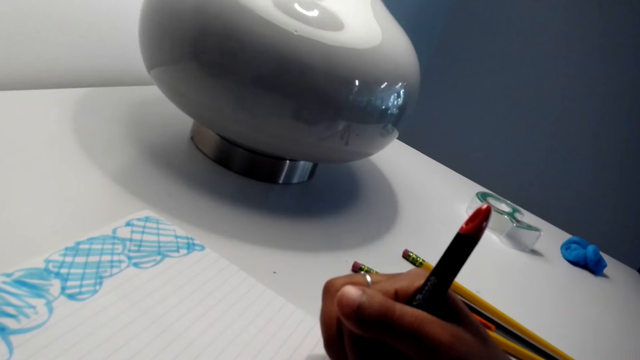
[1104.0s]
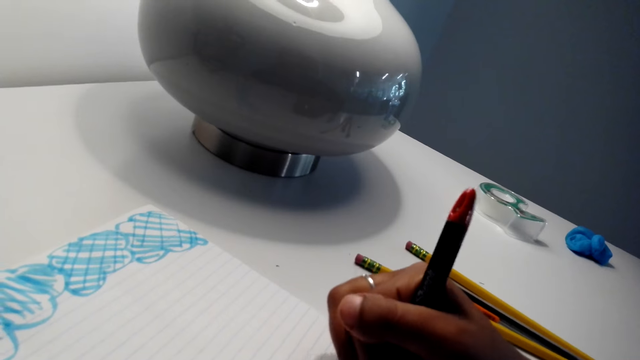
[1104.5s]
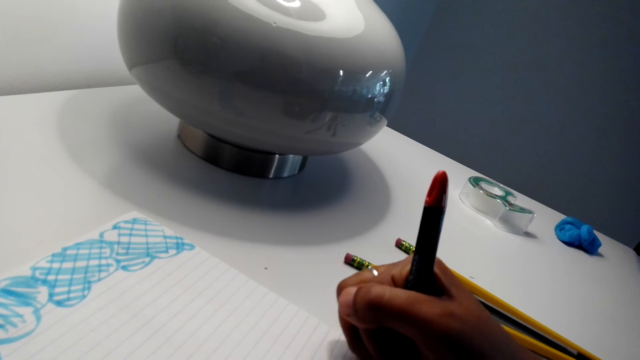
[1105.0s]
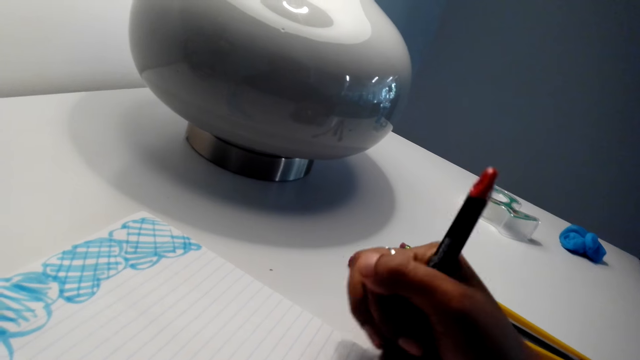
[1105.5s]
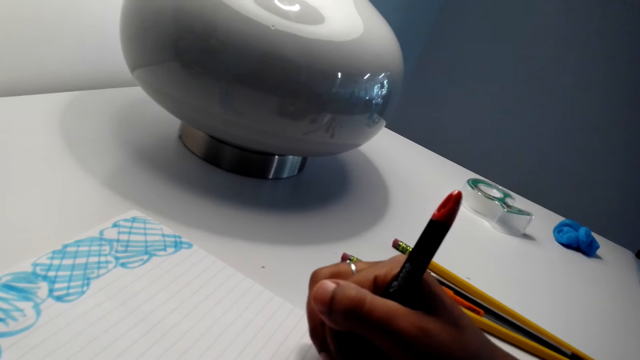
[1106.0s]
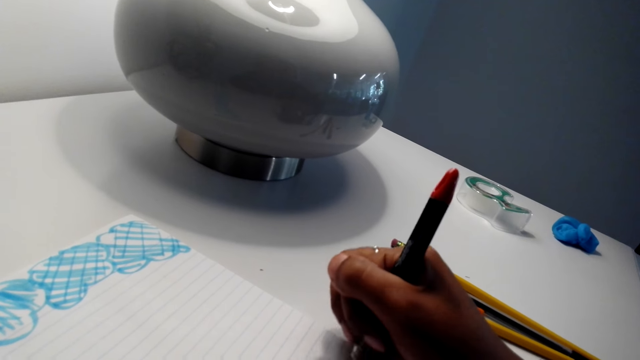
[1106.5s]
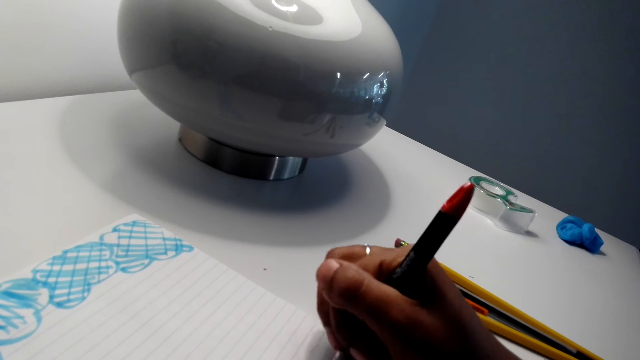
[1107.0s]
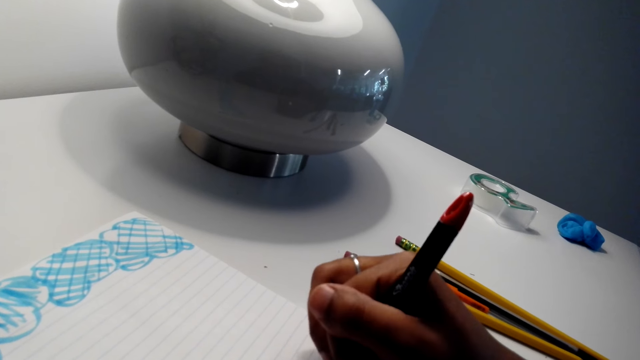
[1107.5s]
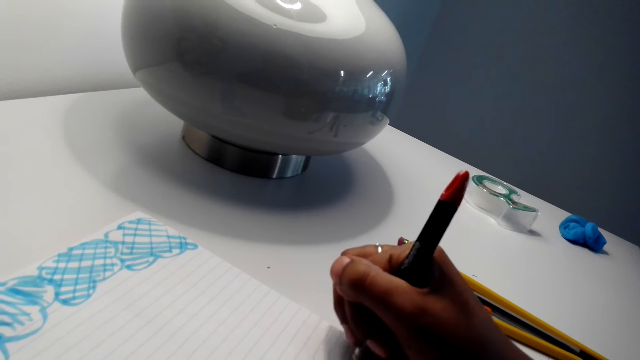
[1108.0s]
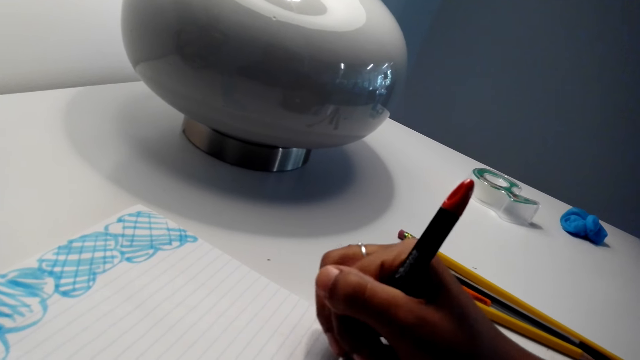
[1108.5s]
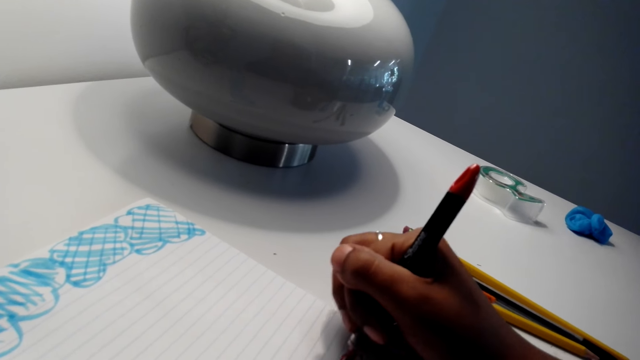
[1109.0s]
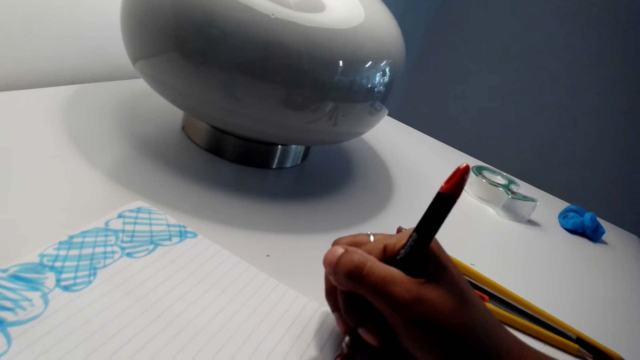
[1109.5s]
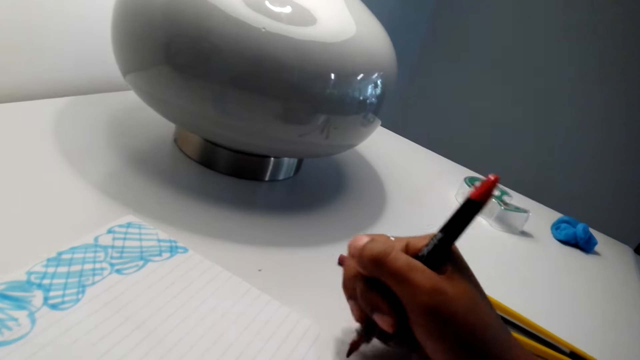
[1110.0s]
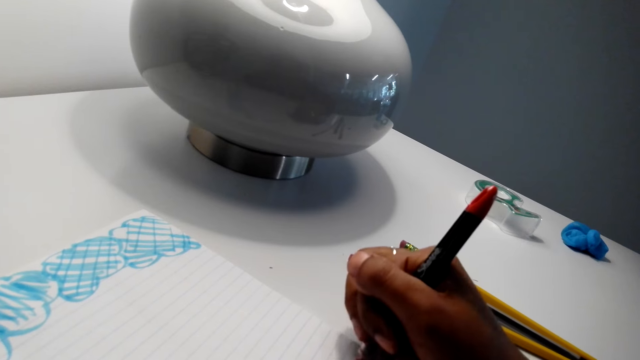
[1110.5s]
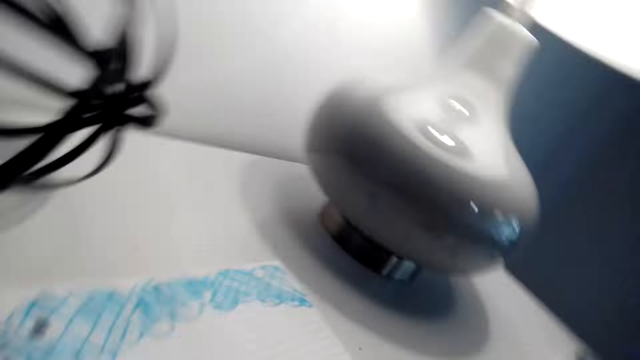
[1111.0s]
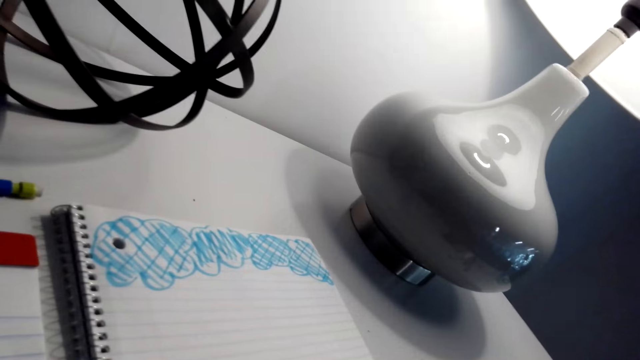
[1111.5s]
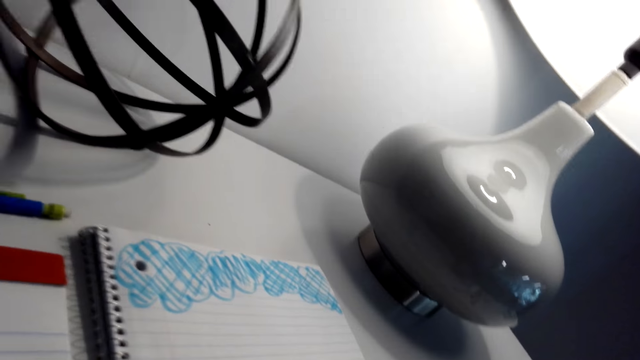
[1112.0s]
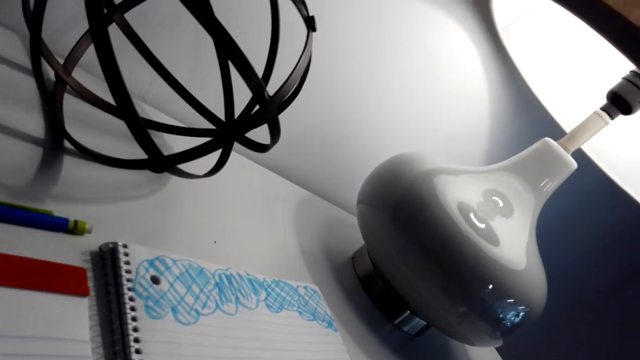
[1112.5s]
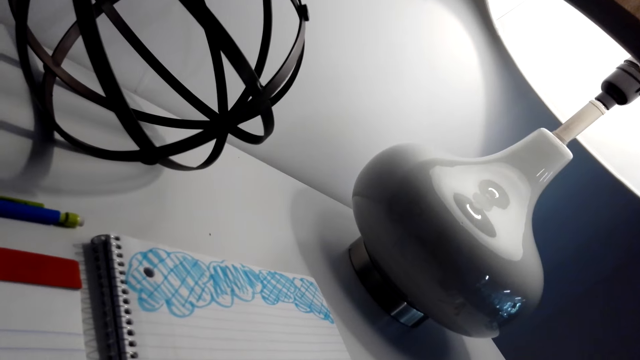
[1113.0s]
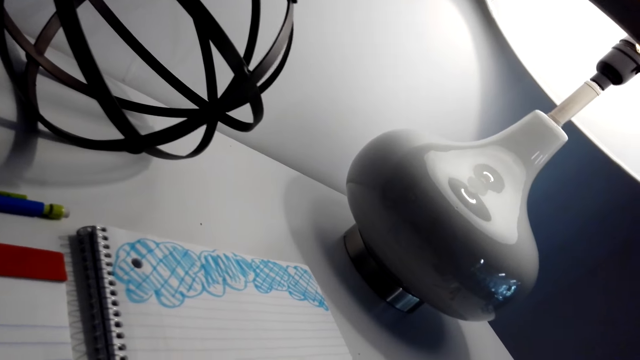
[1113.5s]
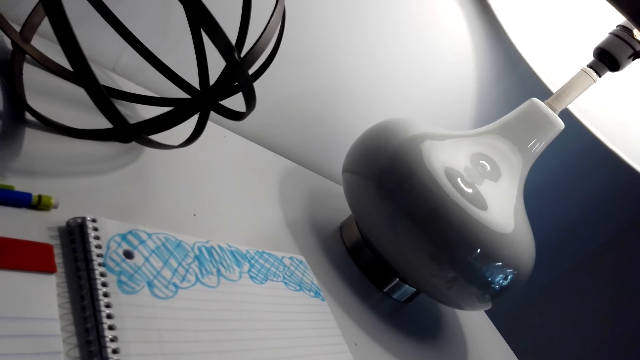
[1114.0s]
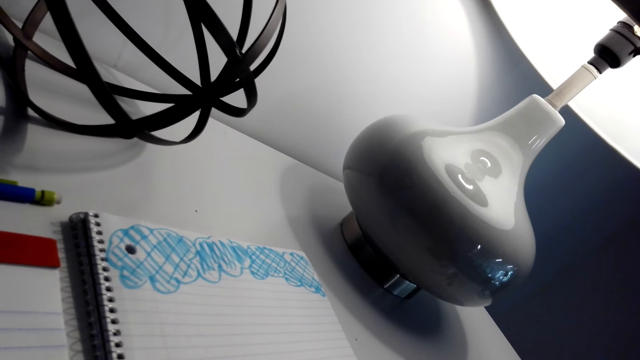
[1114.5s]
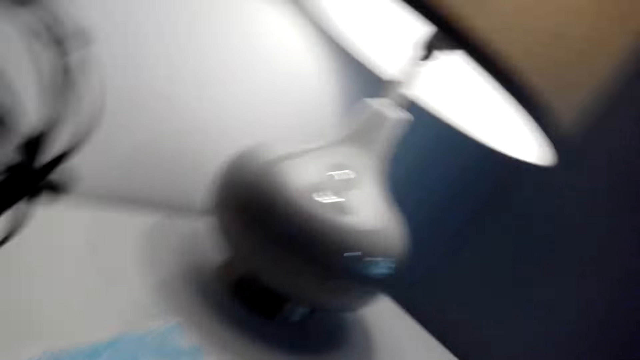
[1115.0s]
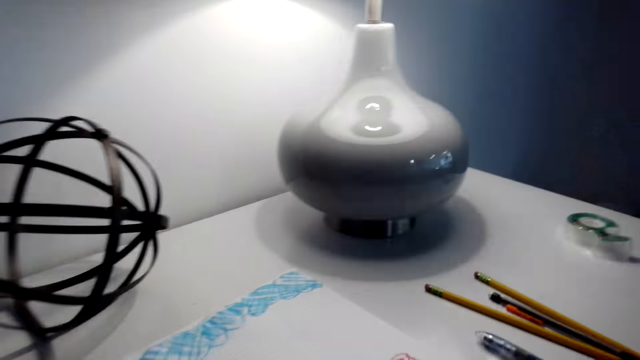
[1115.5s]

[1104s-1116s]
The camera wearer moves his head. He looks around.

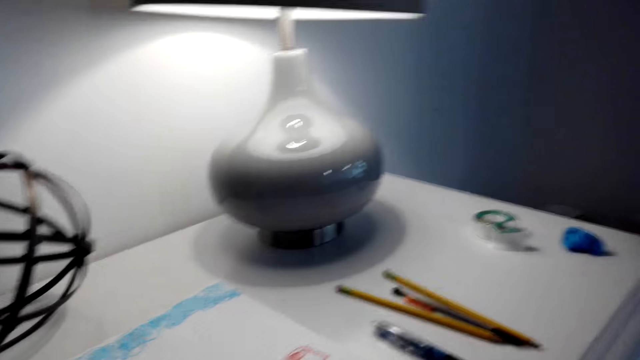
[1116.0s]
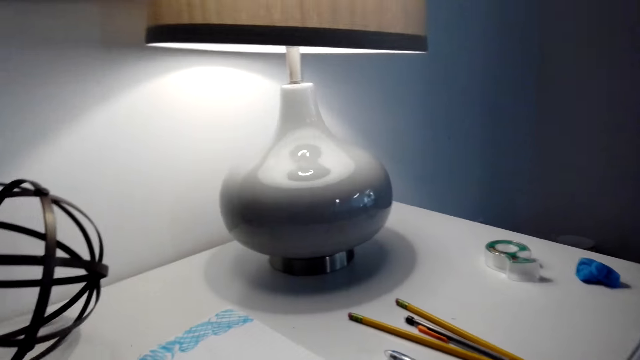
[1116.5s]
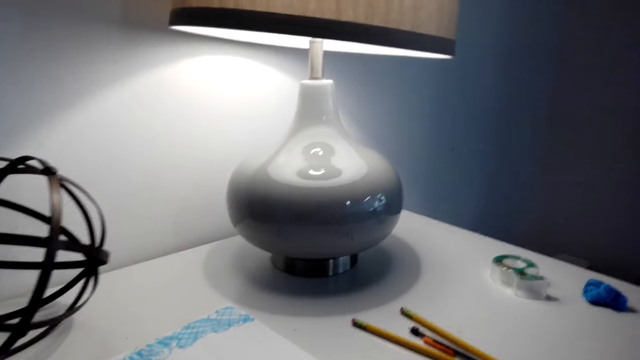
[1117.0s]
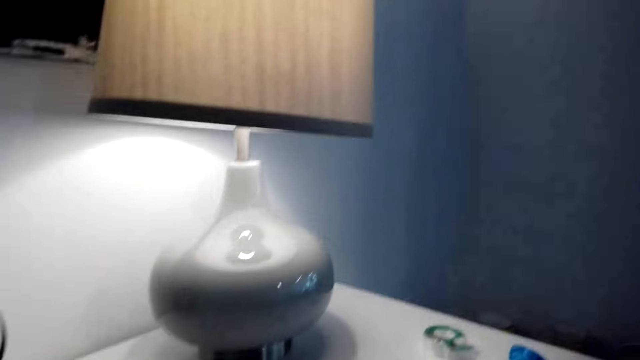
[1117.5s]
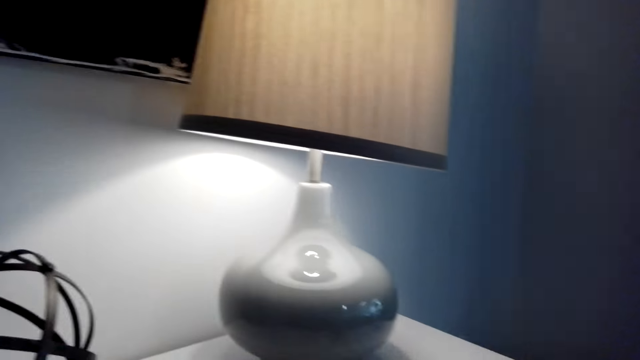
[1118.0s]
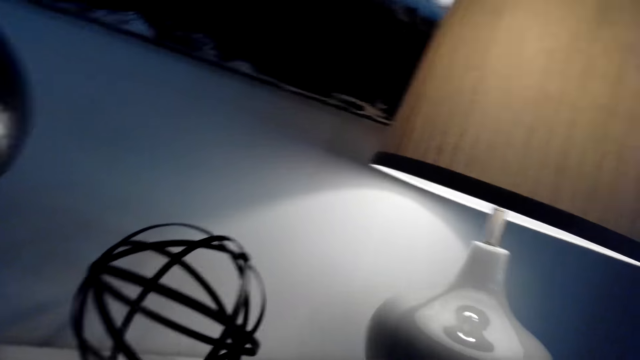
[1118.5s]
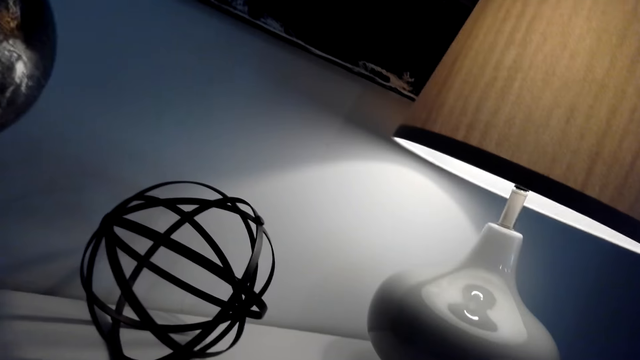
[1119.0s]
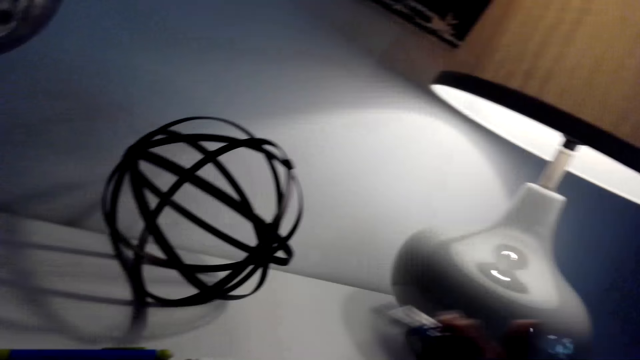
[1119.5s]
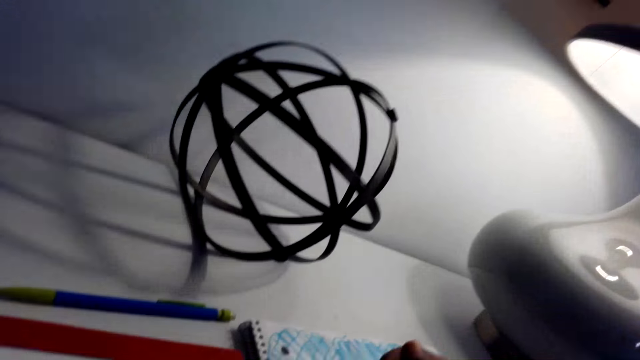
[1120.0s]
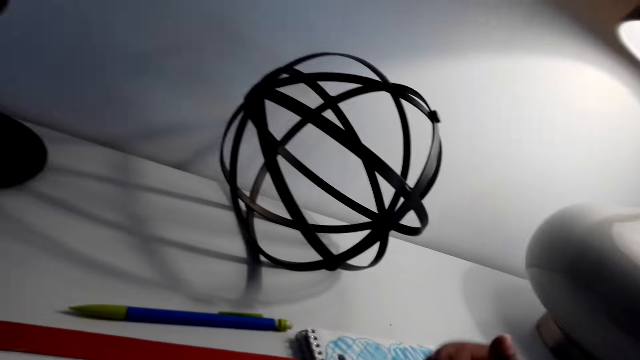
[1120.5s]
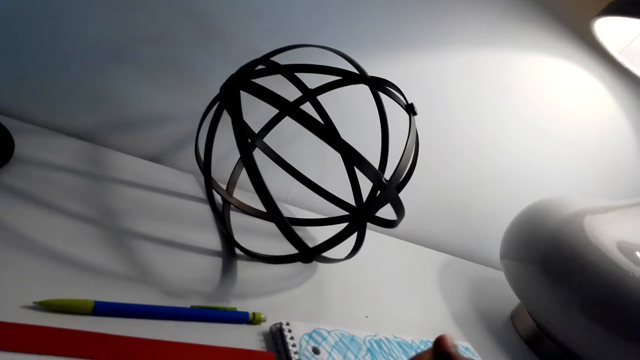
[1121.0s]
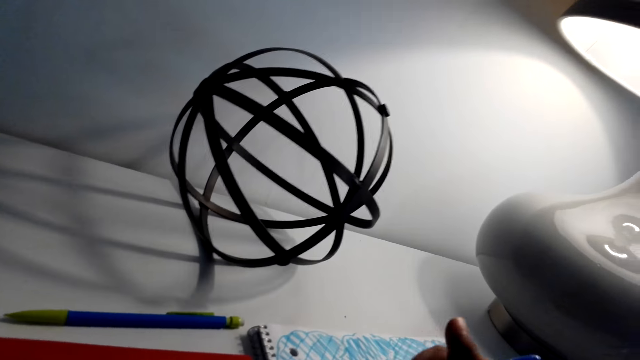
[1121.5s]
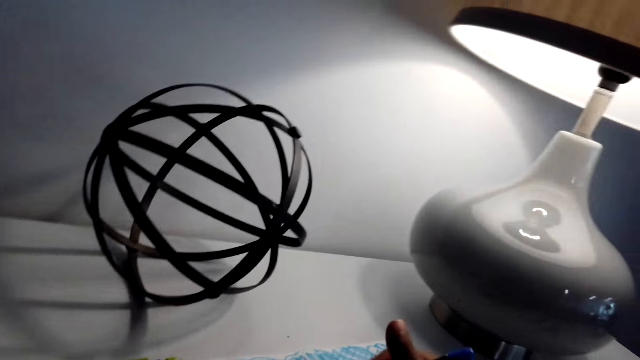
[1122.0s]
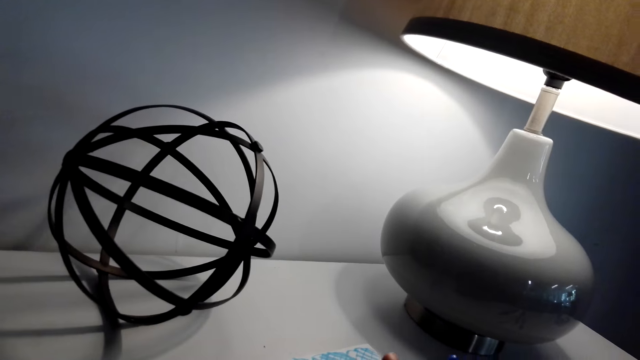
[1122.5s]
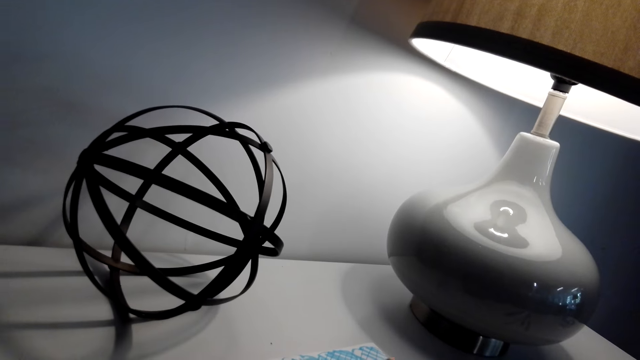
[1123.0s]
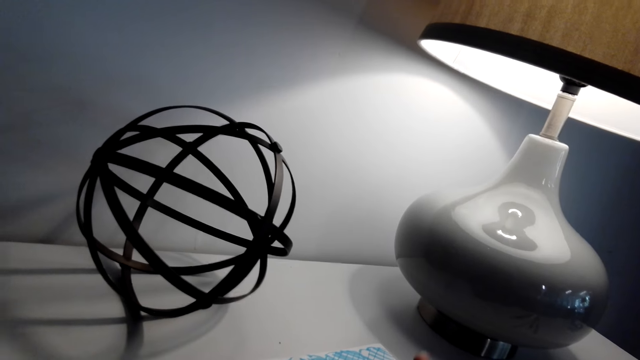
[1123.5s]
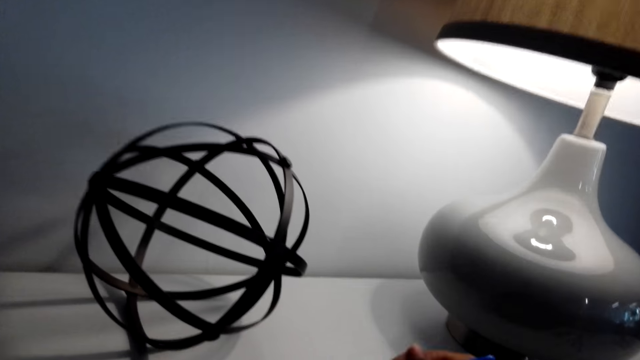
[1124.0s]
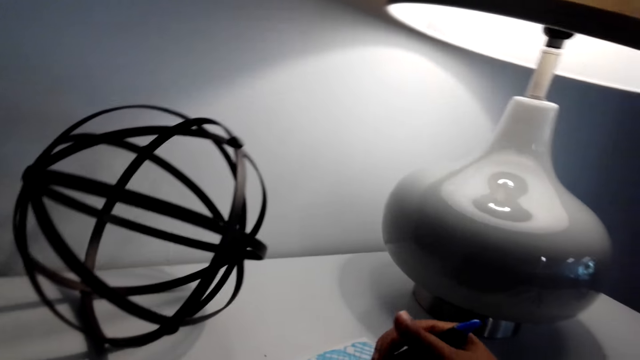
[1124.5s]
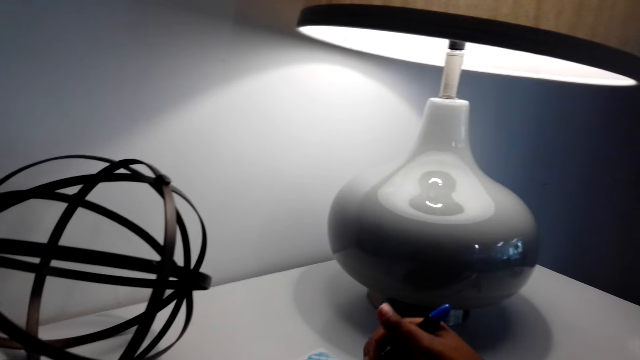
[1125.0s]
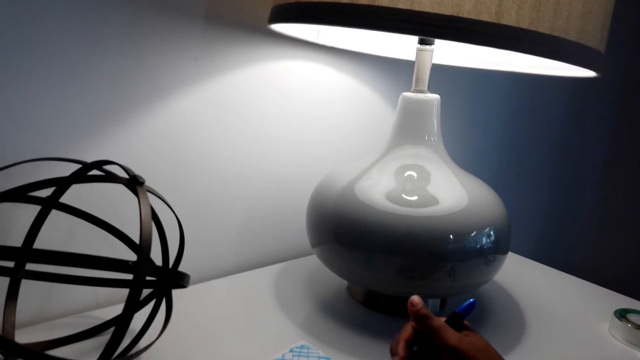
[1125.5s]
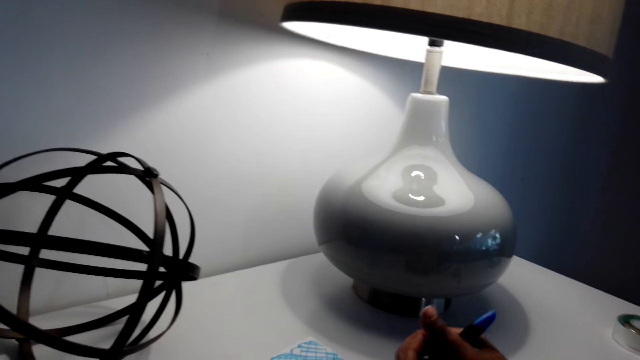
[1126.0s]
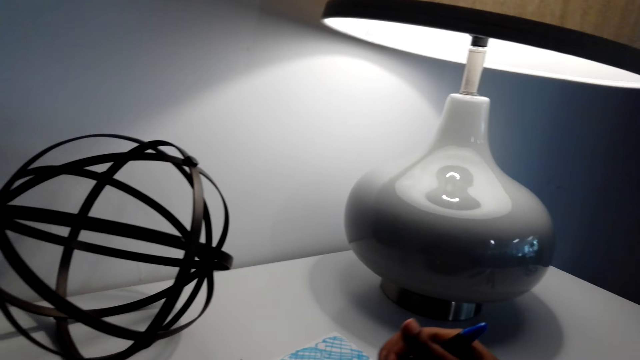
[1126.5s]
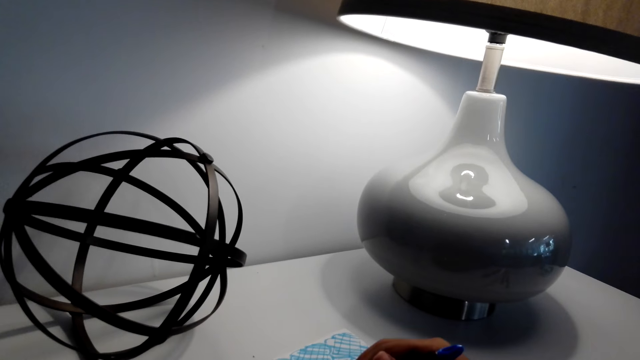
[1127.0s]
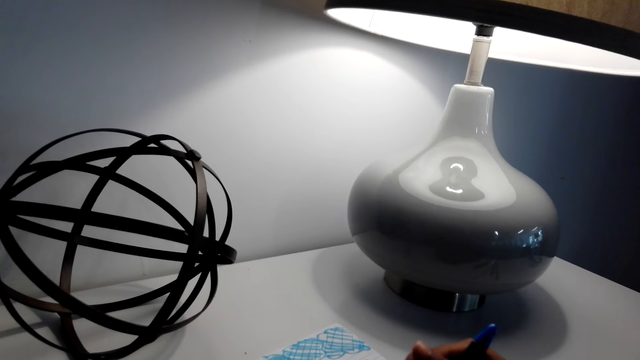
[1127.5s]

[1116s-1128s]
The camera wearer draws in the book with the pen. They draw on the piece of paper.
